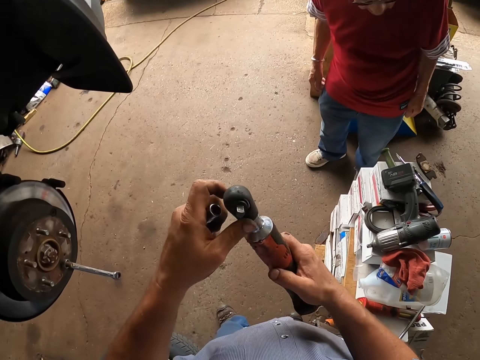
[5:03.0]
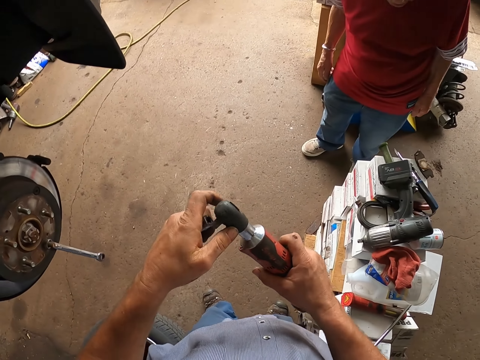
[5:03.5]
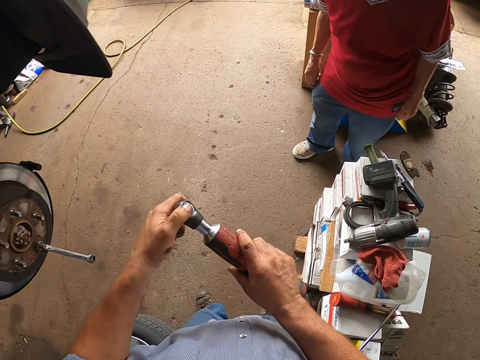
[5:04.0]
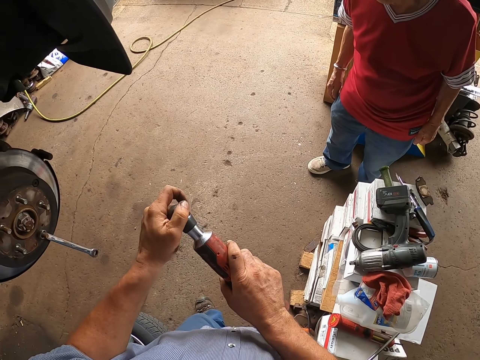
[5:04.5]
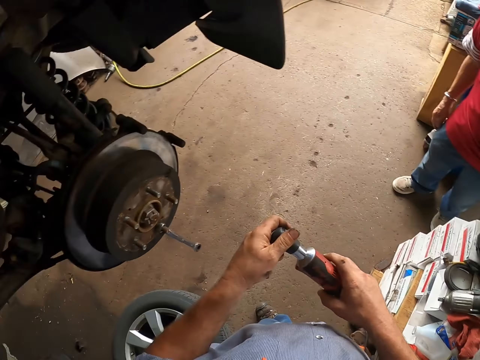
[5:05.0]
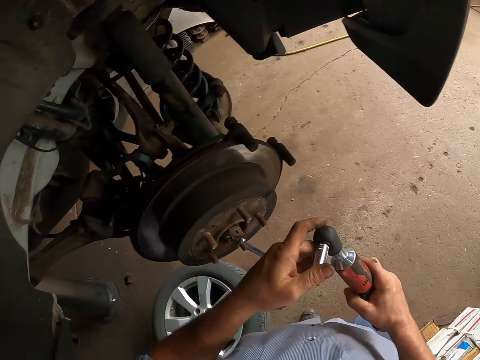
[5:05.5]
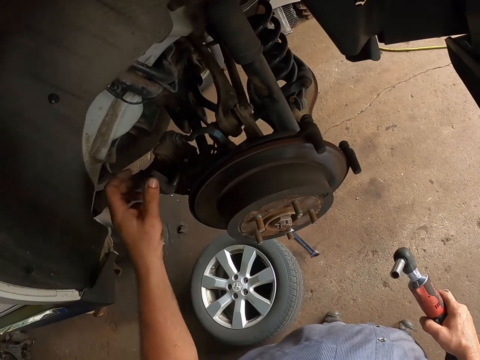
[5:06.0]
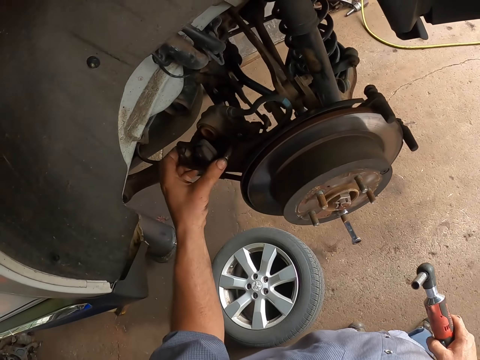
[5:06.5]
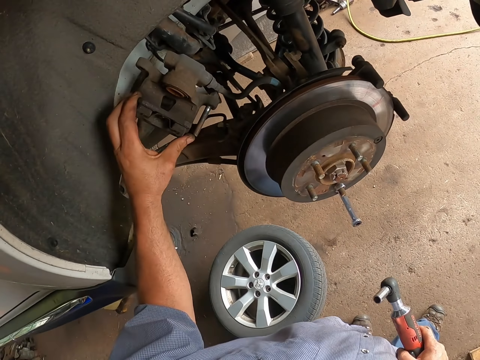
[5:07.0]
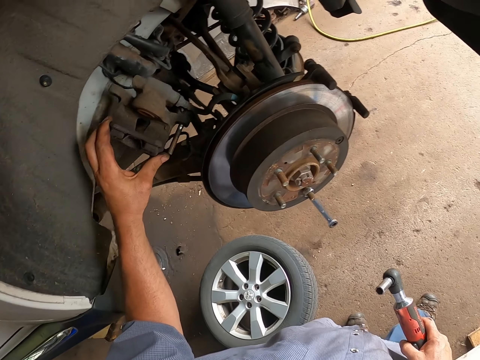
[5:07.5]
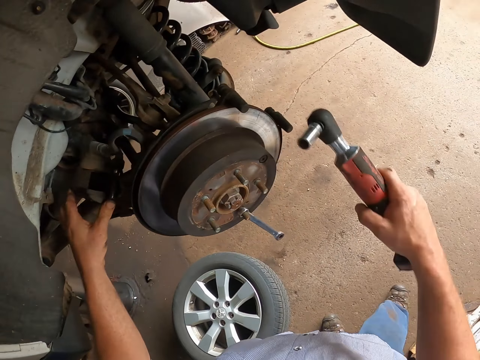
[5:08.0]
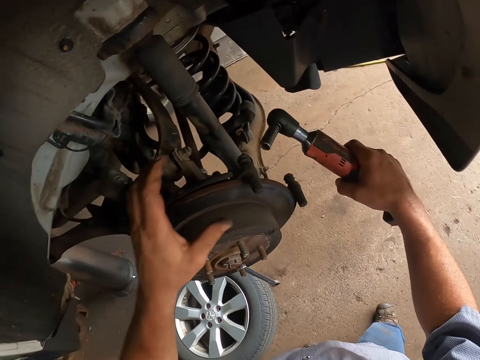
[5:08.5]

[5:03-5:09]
The camera wearer holds the wrench with both hands. He fixes the tube on the wrench with his left hand. He holds the stator with his left hand. He lifts something in the wheel hub. He looks at the stator.

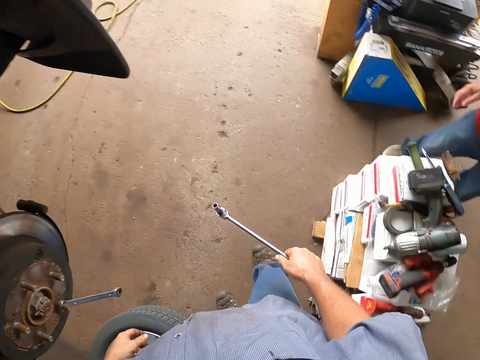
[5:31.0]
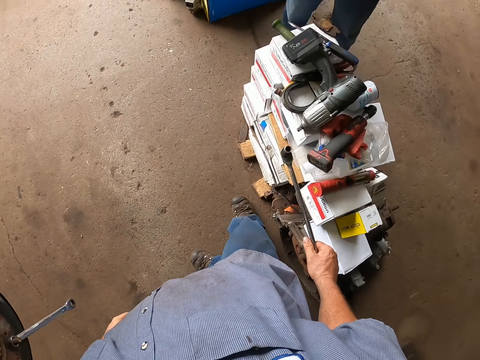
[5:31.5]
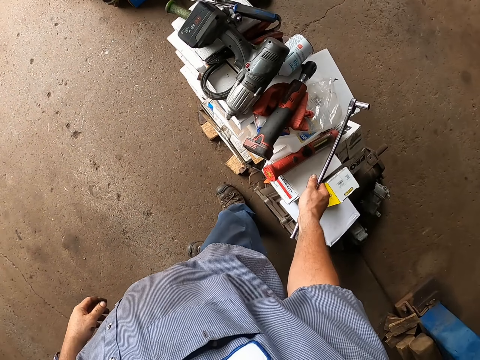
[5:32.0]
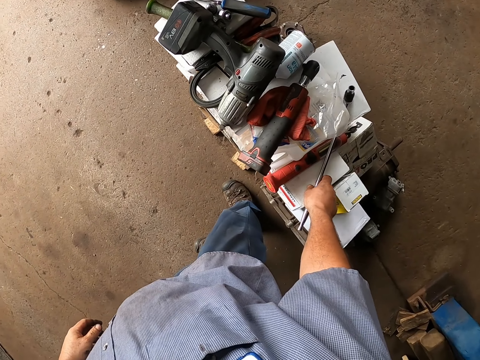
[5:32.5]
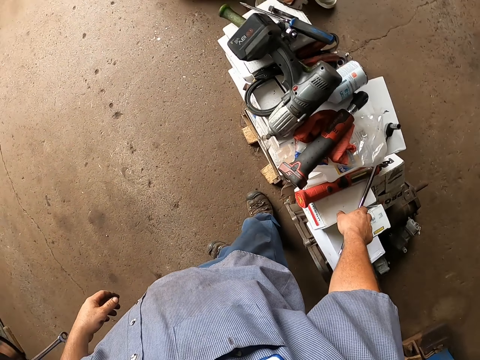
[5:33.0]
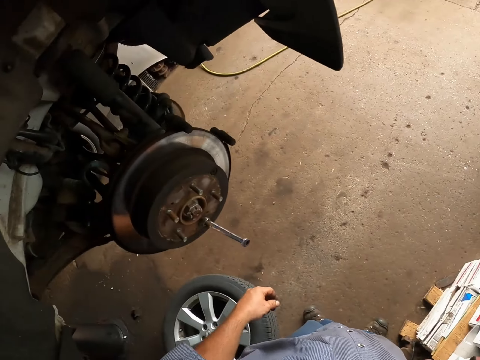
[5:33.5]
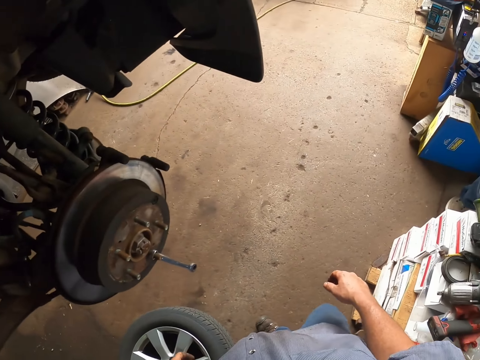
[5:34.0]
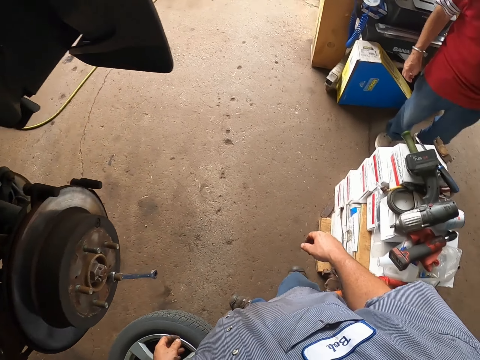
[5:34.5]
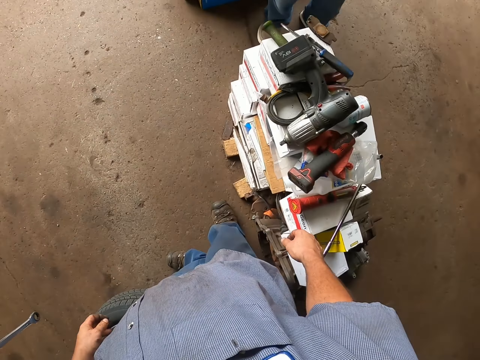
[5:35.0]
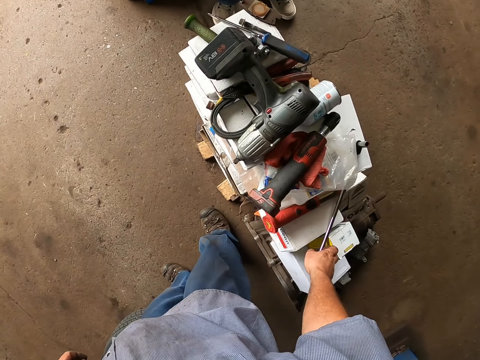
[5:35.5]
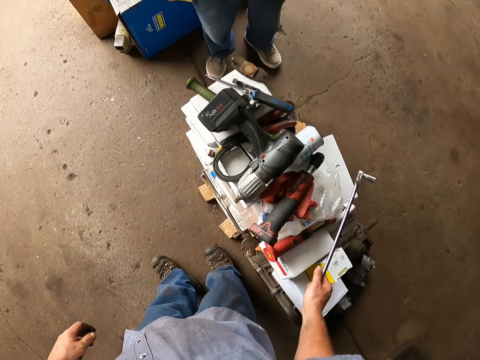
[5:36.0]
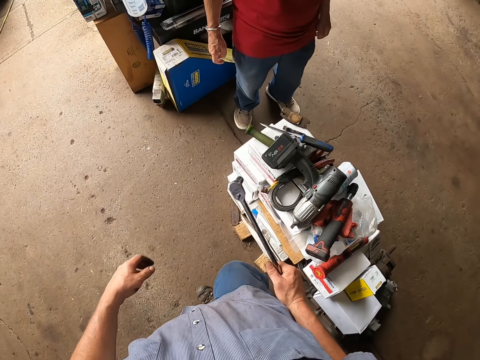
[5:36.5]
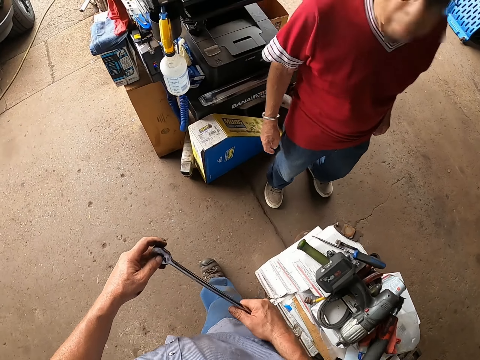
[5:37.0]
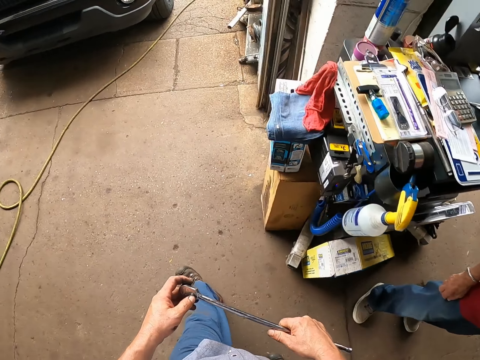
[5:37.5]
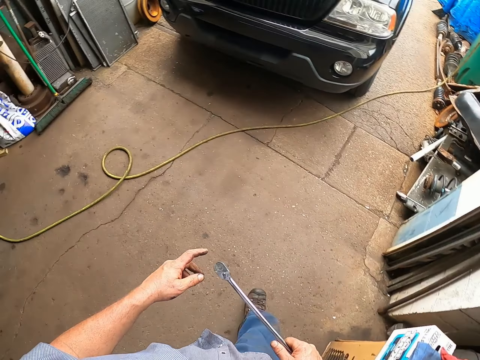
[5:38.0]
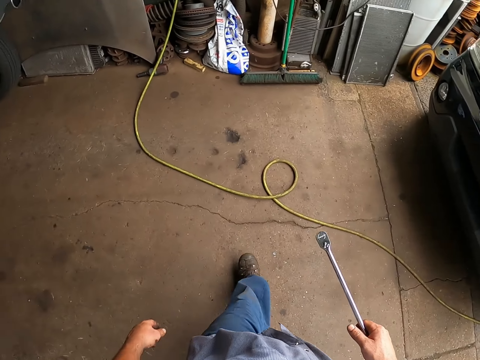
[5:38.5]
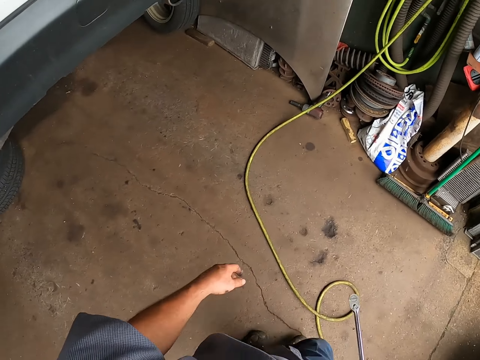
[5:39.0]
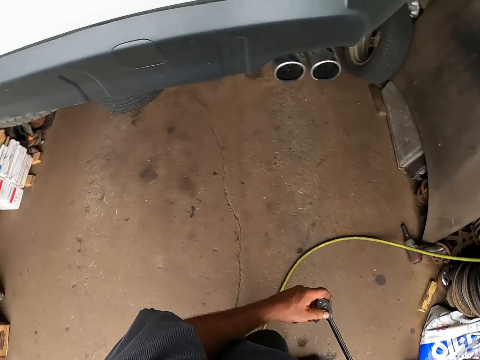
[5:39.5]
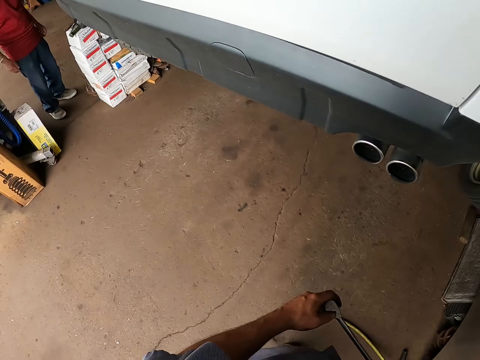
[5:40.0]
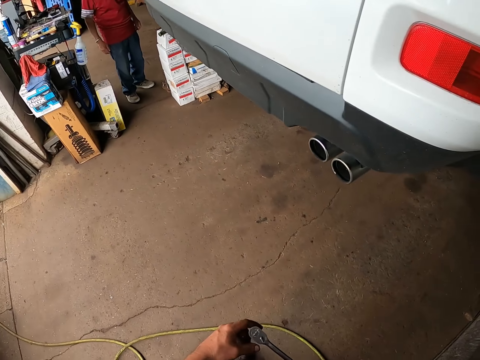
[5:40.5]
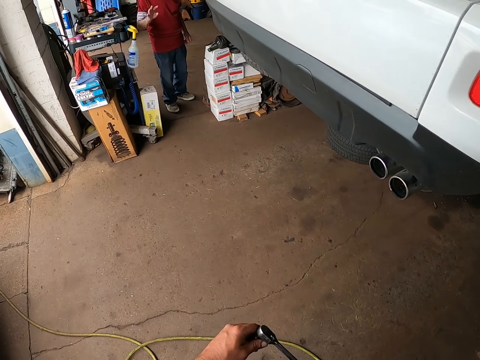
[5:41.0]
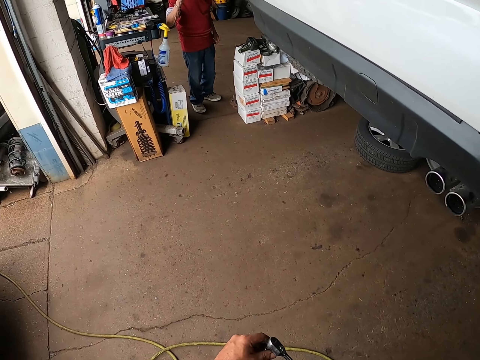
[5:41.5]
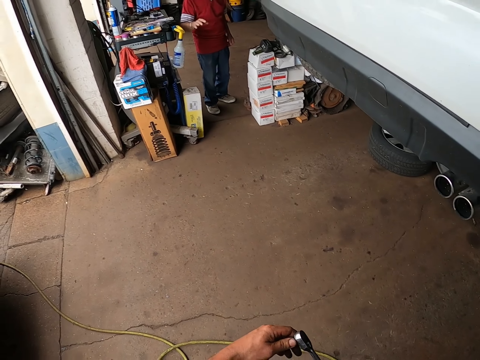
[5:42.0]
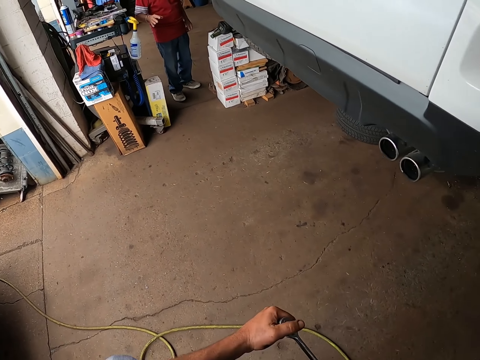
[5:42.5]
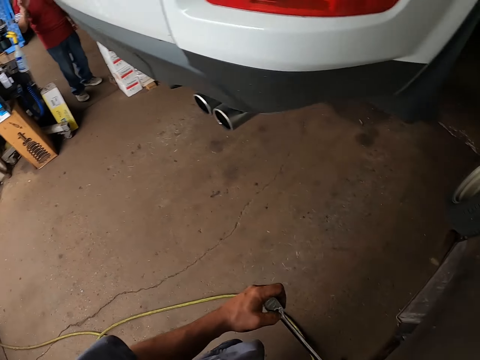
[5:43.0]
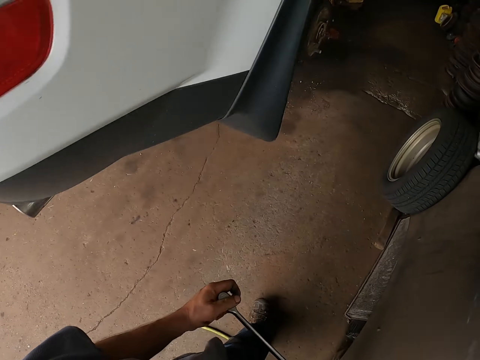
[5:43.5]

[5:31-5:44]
The camera wearer puts down the ratchet on the boxes with his right hand. He picks the ratchet with his right hand. He holds the ratchet with both hands. He walks in the garage. He holds the ratchet with his left hand. He interacts with a person.

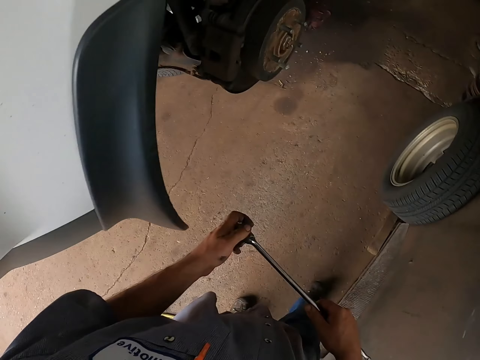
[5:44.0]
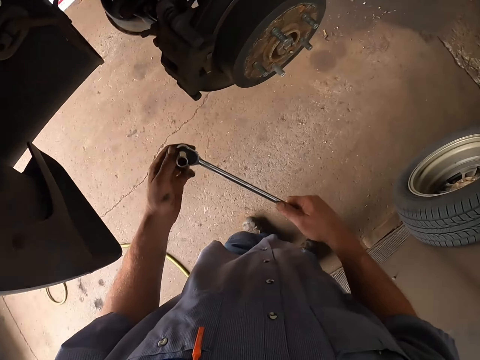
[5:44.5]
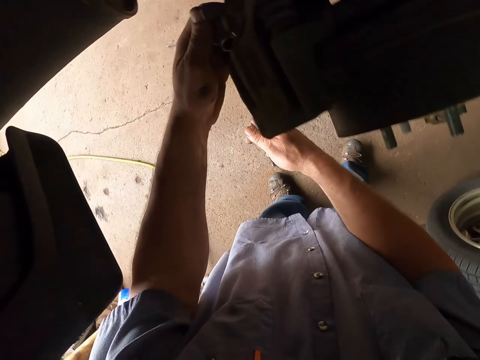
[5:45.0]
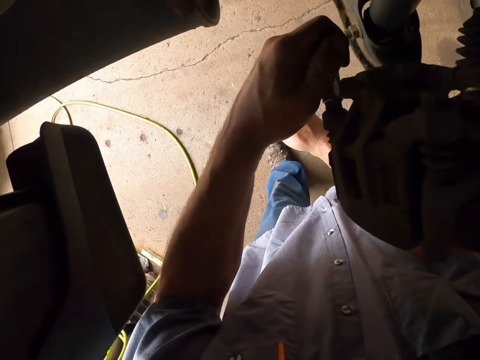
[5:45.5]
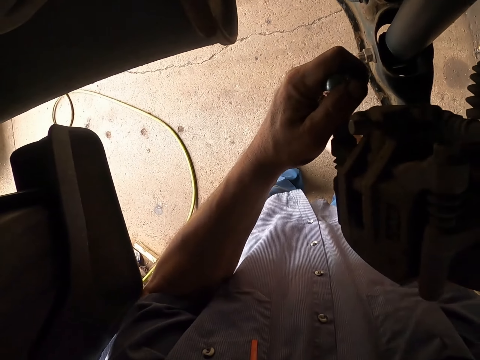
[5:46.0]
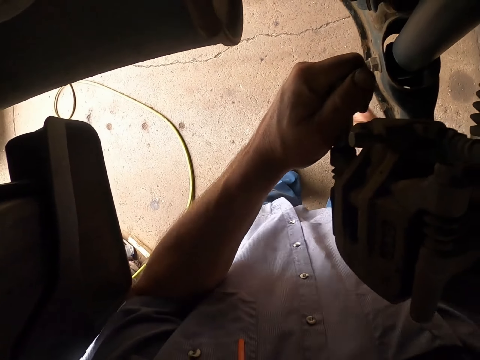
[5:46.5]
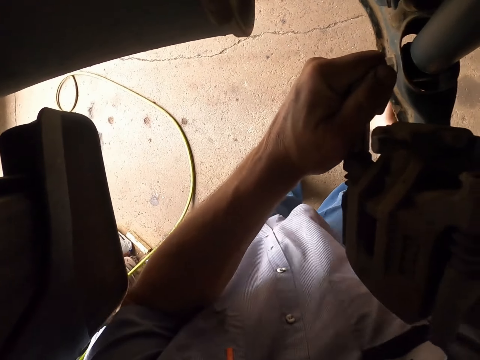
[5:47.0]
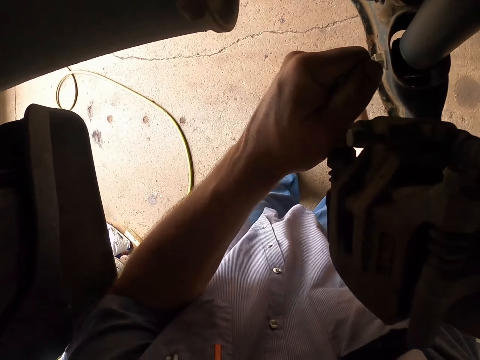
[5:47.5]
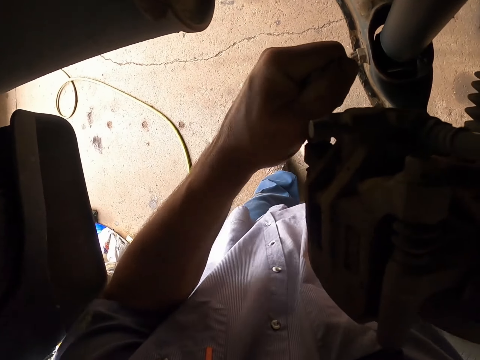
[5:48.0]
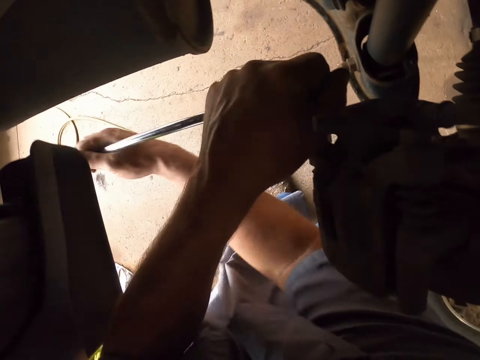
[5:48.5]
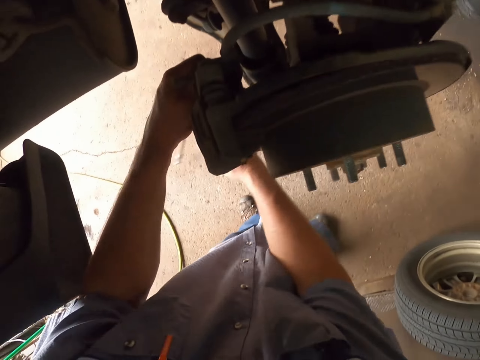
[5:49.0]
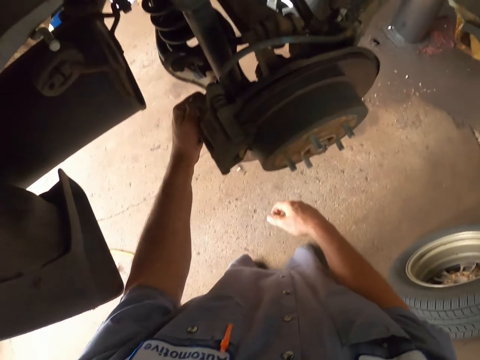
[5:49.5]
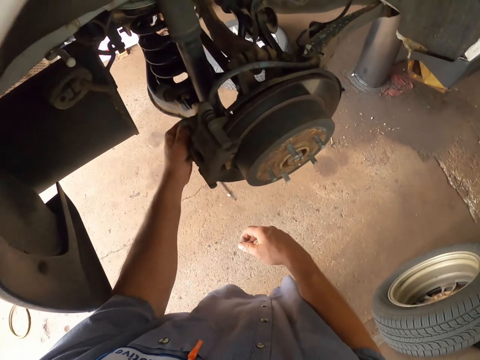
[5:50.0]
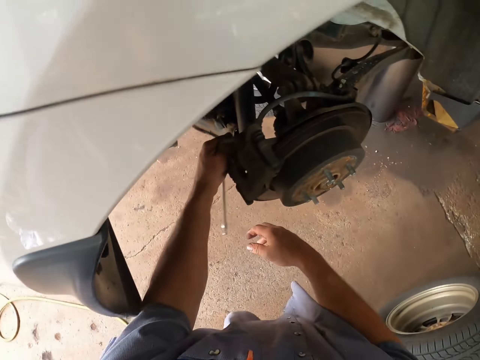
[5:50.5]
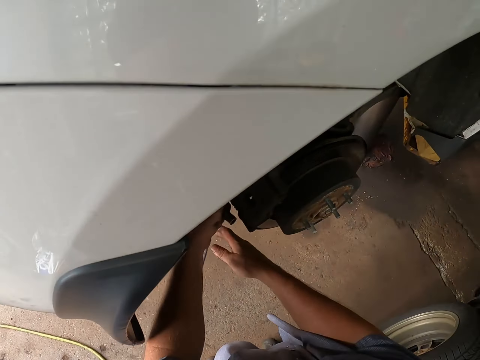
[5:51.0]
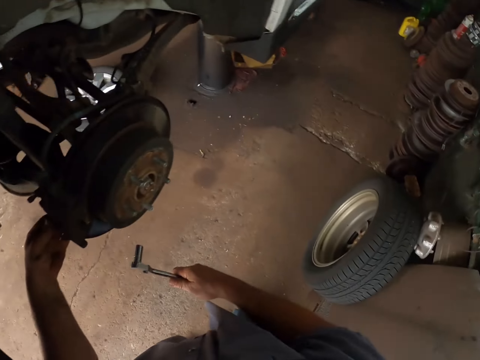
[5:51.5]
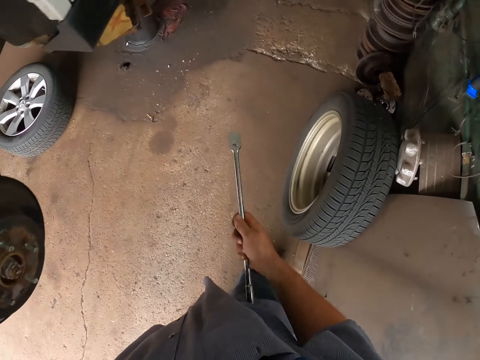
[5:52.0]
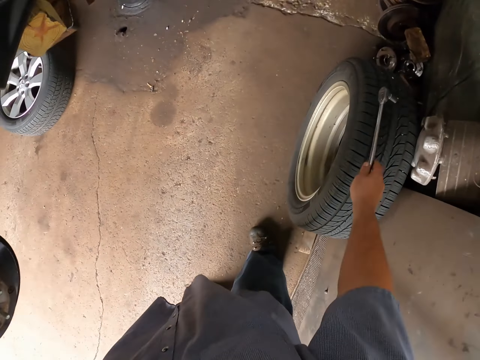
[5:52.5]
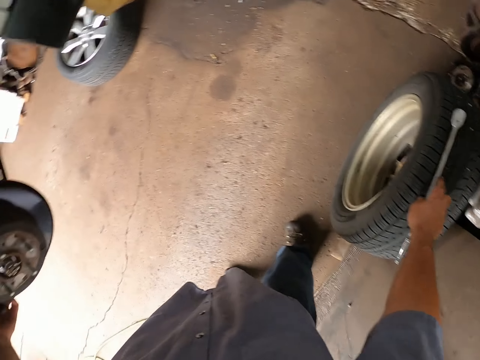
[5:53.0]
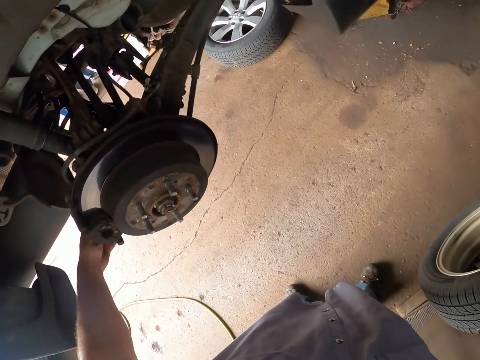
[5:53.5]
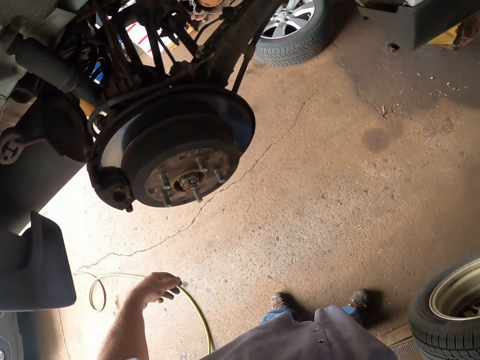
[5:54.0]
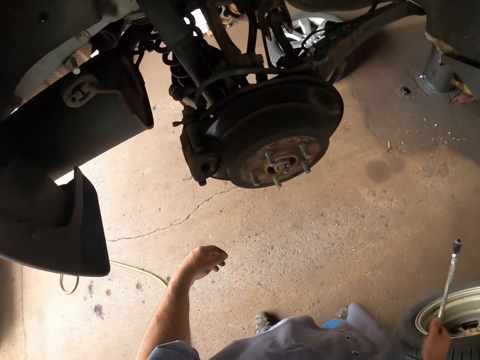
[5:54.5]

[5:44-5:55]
The camera wearer removes bolts with a wrench. He fixes the wheel studs with both hands. He holds the ratchet with both hands. He drops the wrench on the wheel.
